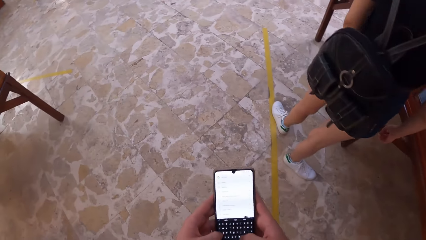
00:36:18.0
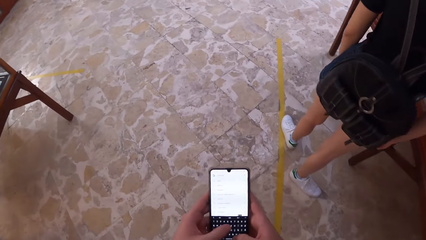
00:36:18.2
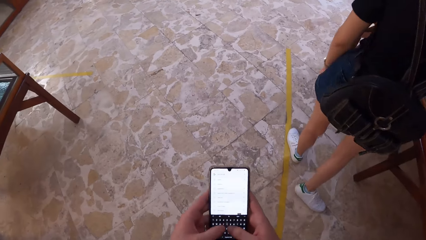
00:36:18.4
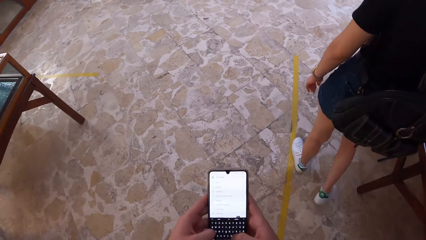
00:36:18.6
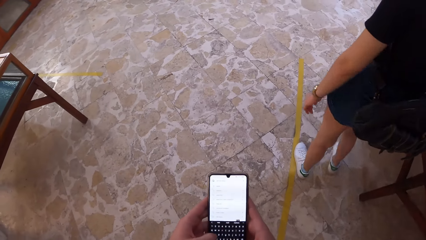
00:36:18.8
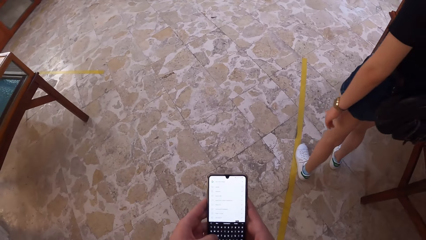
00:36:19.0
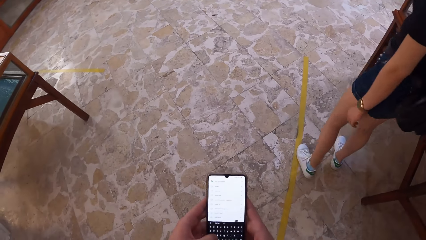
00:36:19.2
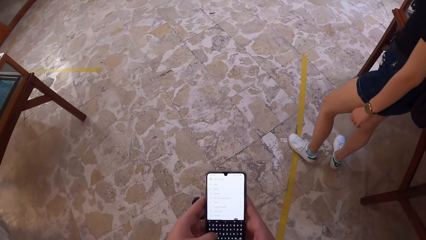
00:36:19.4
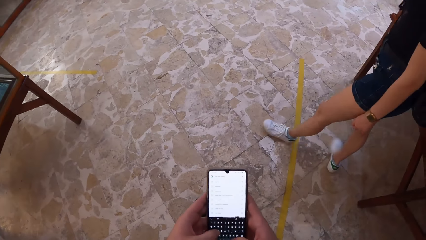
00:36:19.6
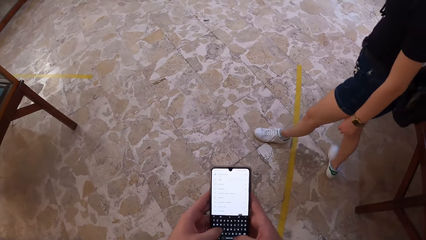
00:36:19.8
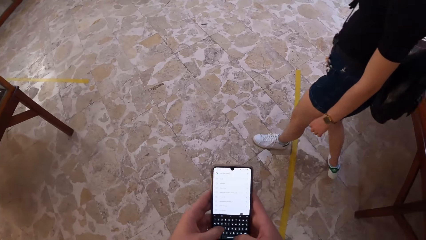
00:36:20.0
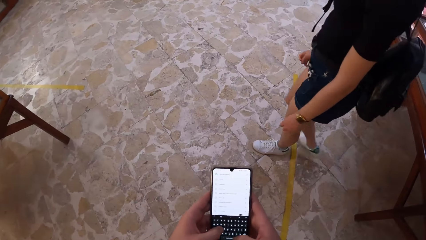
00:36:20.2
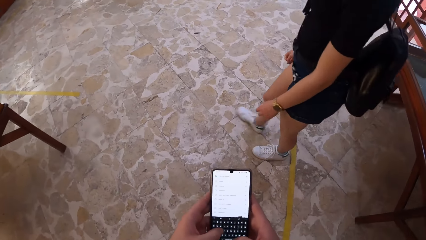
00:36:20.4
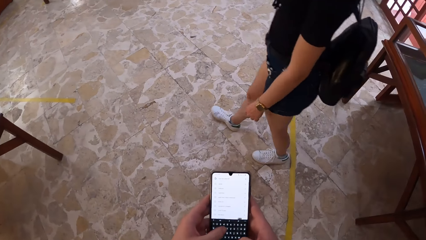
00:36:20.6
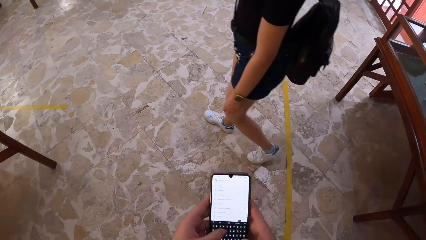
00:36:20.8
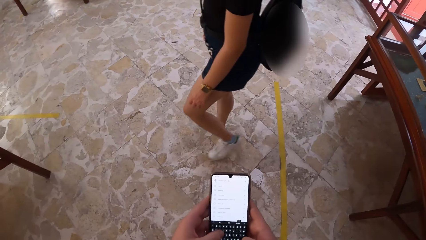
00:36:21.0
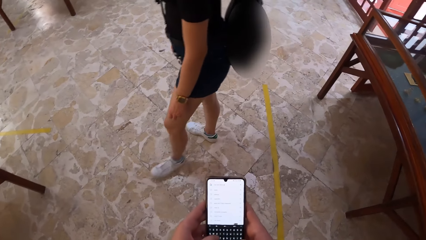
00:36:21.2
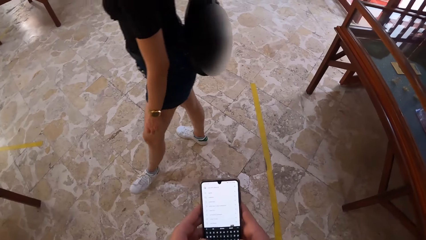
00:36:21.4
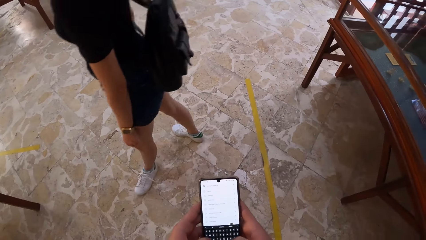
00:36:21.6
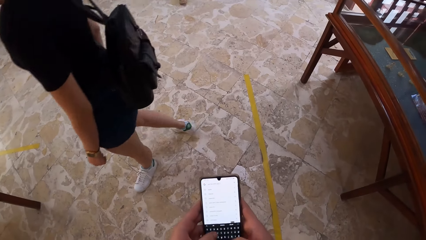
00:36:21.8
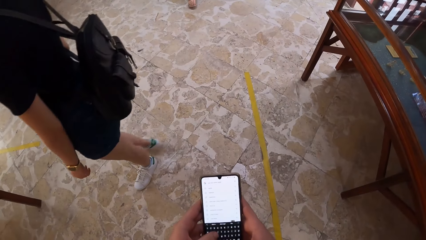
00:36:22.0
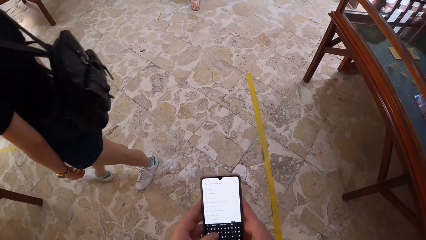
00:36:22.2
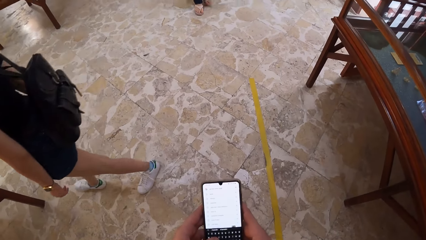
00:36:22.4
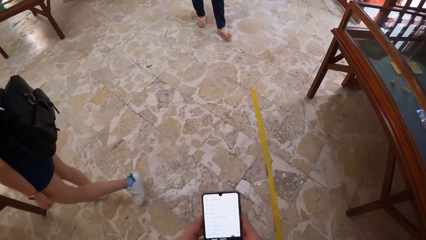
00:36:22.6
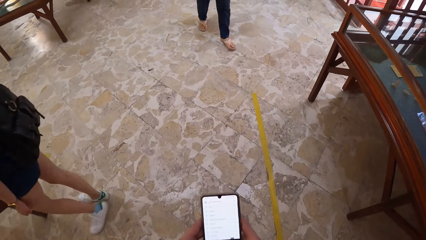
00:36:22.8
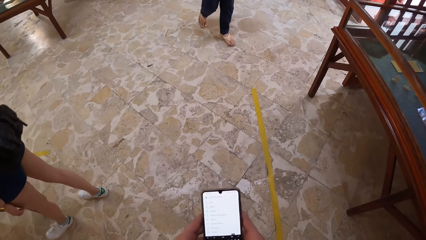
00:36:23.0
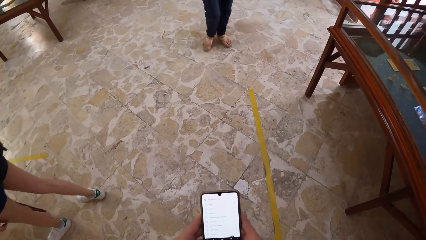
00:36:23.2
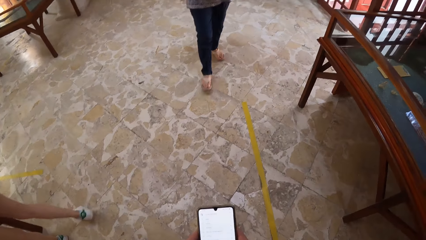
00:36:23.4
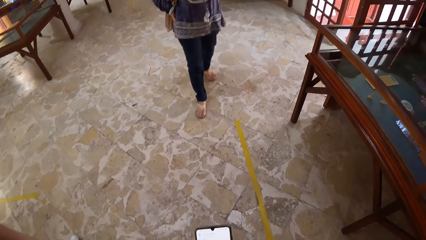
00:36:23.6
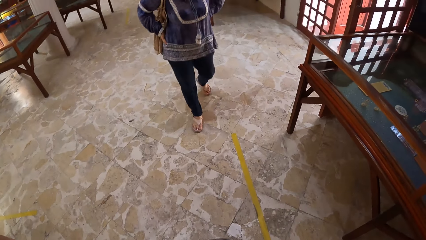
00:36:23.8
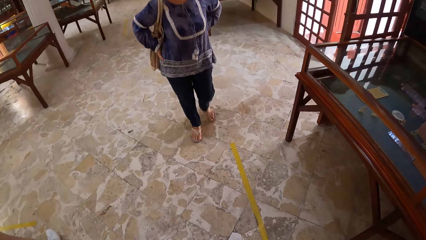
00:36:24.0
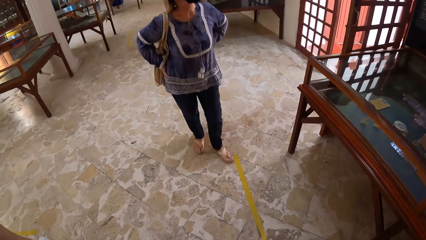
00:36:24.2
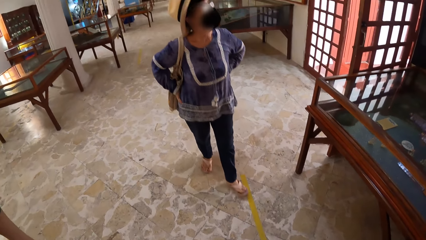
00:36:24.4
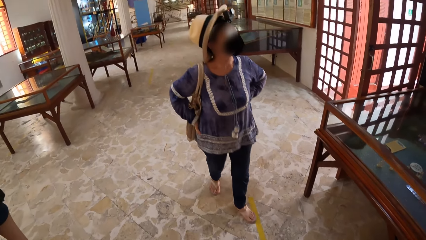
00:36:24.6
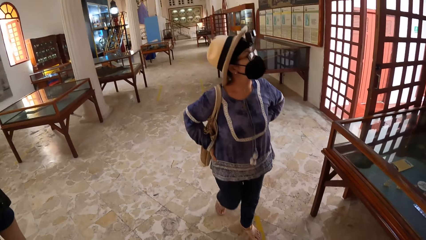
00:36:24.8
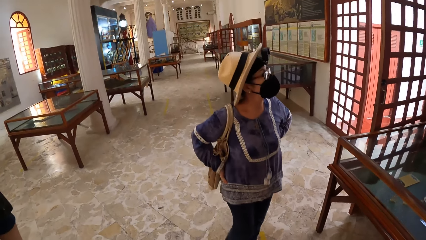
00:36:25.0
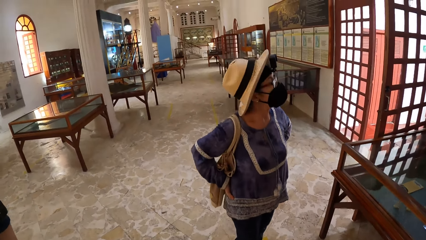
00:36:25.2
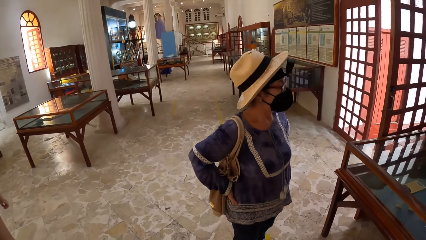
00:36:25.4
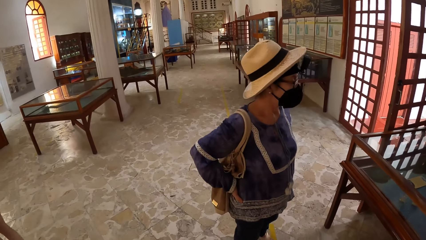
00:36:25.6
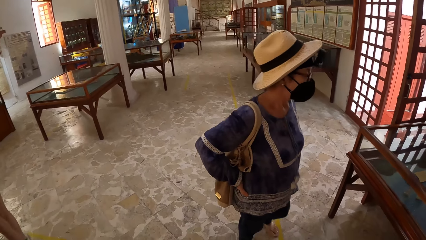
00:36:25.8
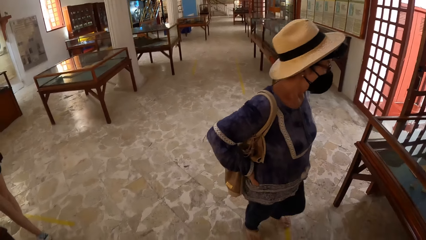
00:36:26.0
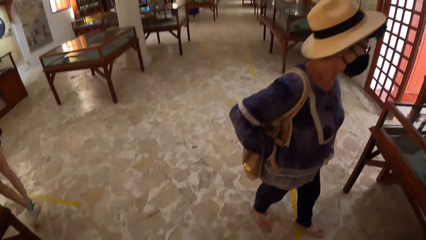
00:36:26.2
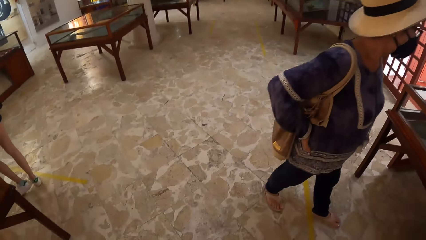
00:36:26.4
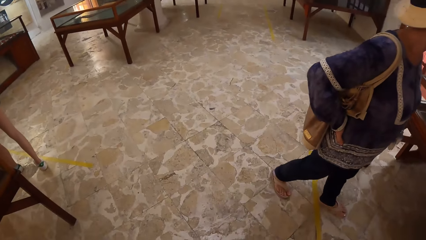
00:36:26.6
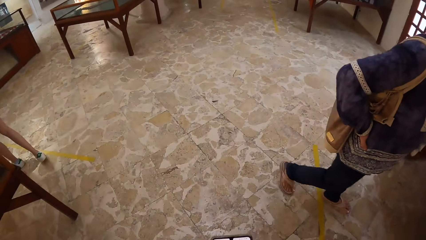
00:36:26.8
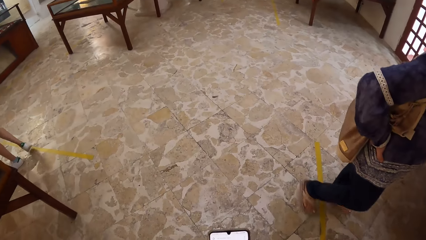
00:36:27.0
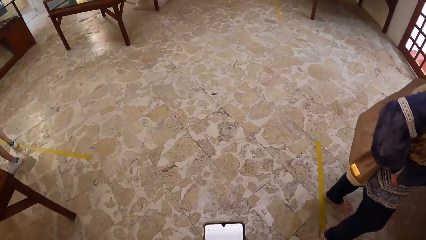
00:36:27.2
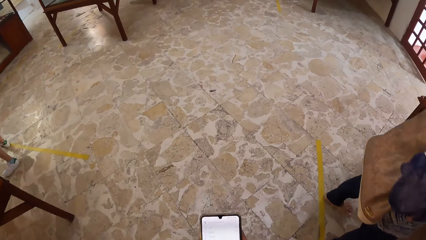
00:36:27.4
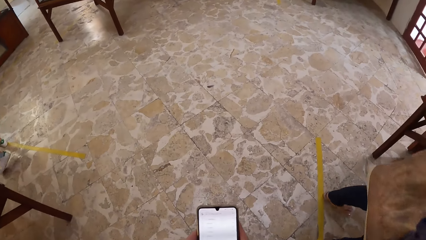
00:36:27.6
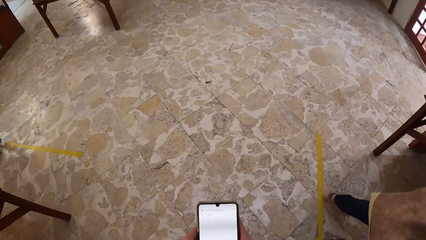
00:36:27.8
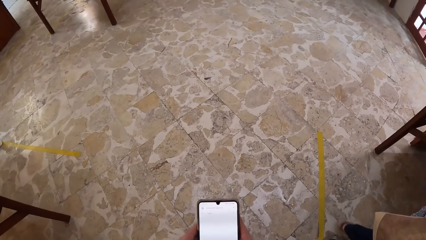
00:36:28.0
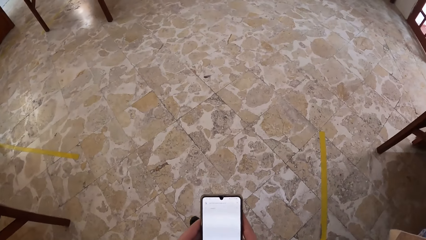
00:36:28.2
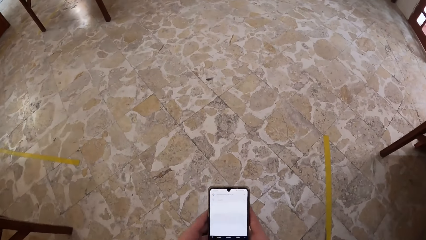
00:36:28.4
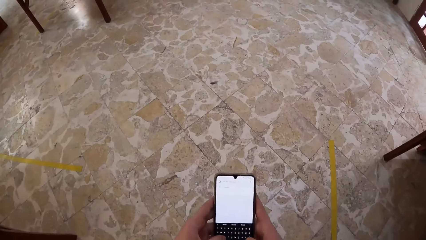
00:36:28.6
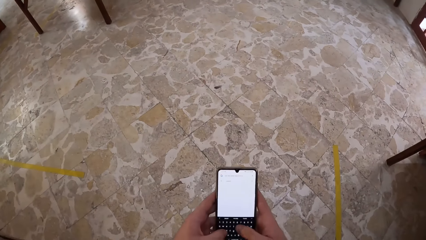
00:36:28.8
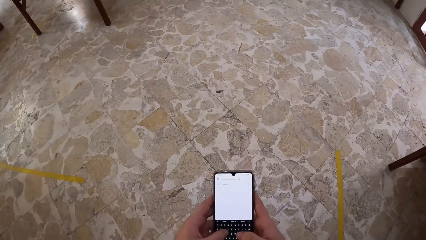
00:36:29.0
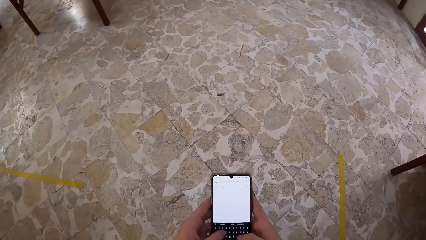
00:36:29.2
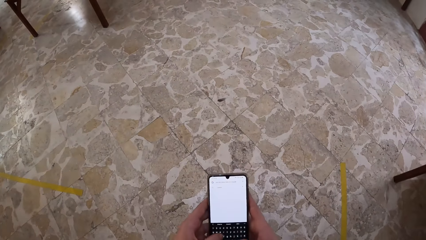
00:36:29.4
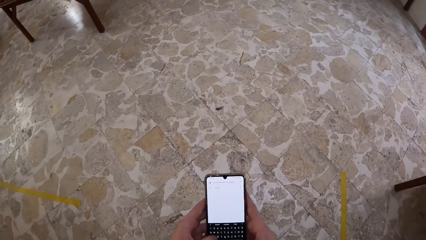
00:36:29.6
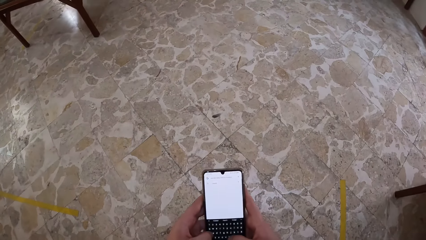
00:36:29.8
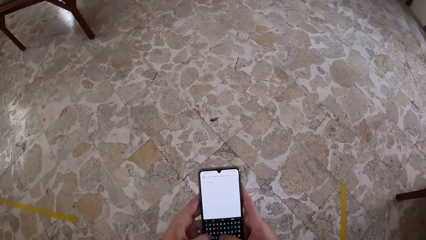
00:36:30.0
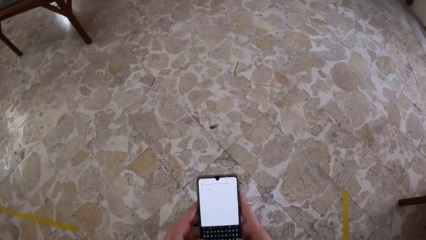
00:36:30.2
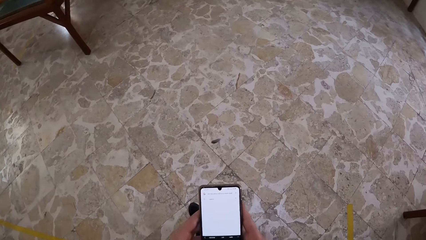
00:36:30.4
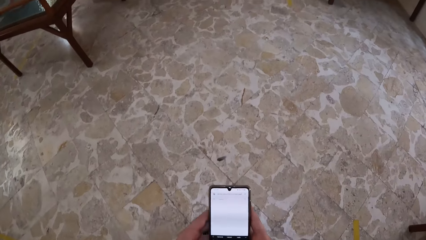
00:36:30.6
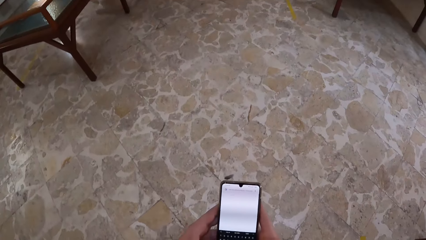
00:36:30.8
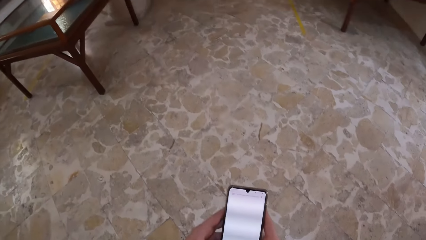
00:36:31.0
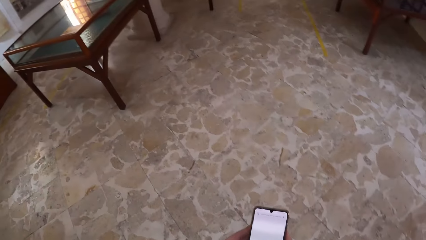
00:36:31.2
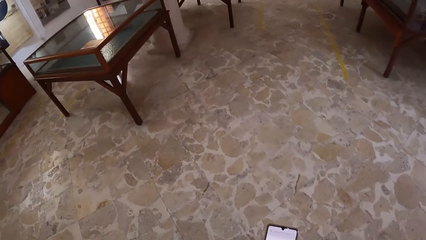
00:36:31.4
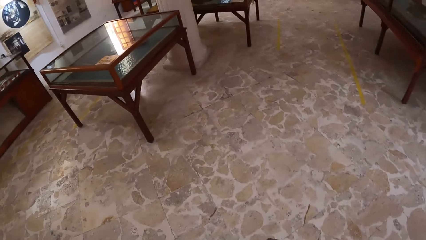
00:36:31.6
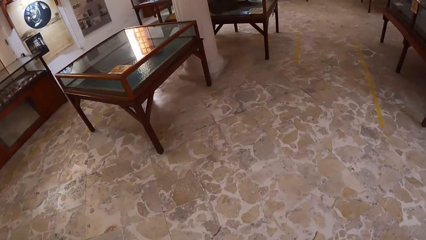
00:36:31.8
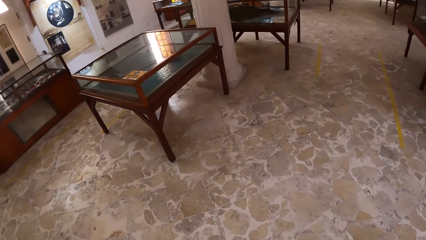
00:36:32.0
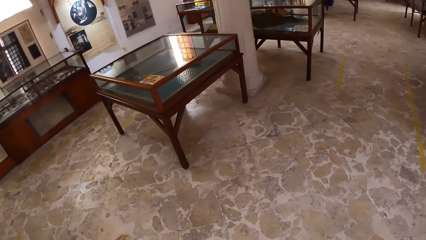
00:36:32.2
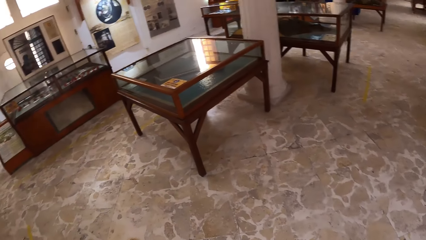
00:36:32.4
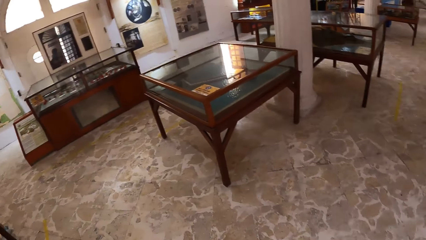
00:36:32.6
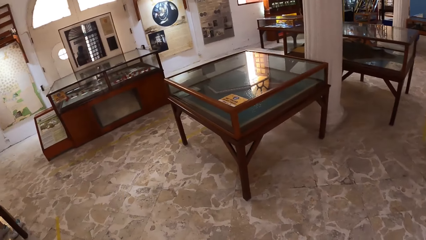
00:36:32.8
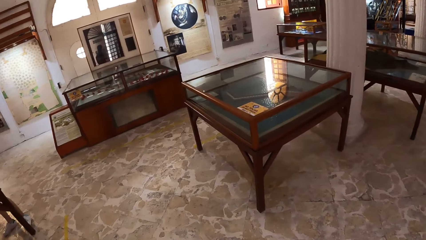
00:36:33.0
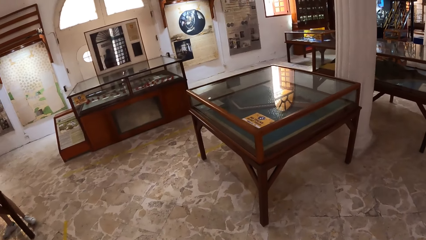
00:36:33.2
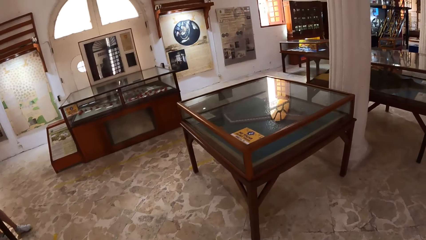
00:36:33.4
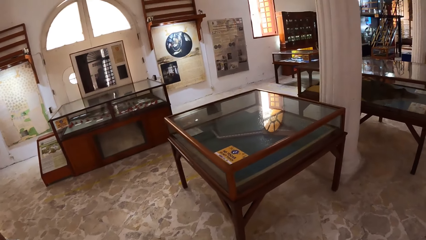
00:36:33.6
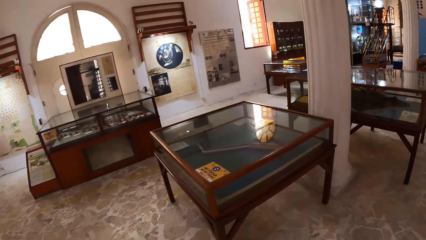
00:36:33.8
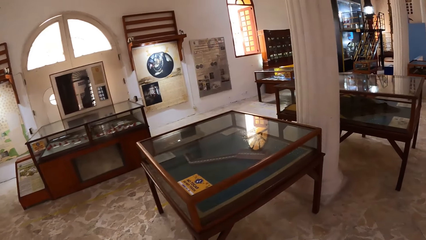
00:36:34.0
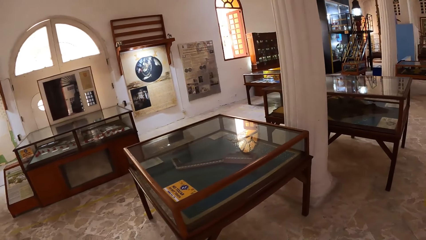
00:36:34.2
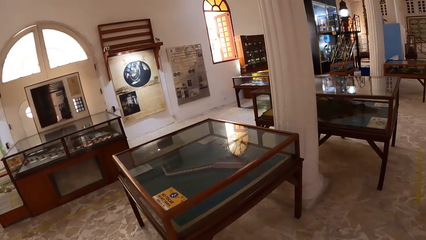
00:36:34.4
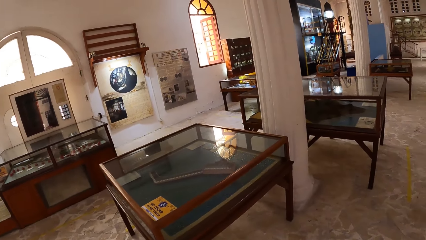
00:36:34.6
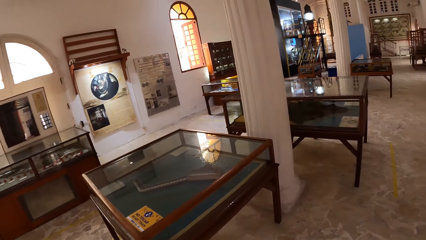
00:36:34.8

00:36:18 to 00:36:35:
The woman walks towards an artifact in a show glass. Another woman walks towards the artifact in the show glass.
